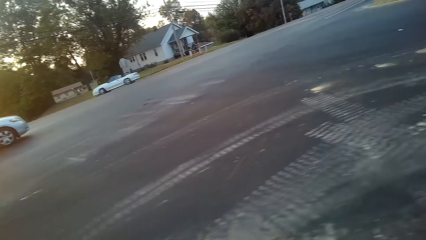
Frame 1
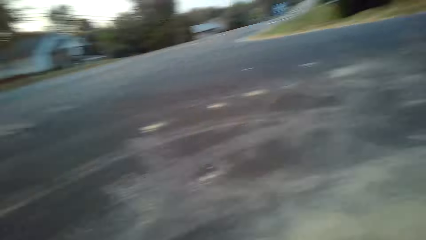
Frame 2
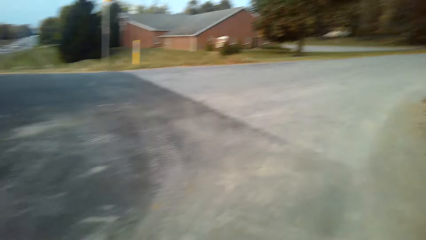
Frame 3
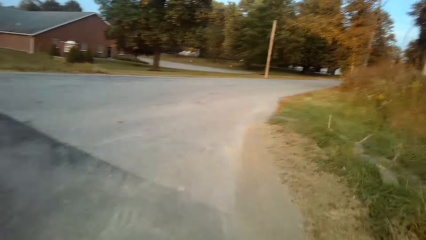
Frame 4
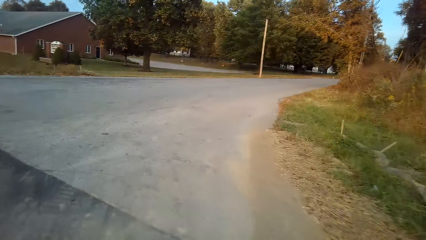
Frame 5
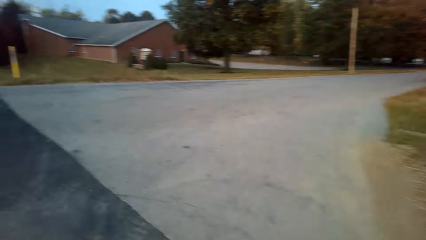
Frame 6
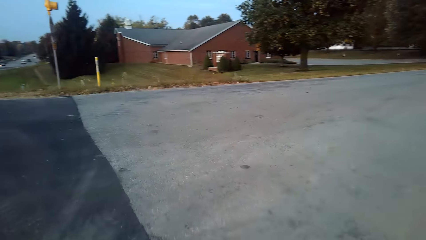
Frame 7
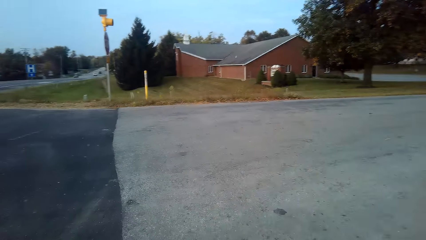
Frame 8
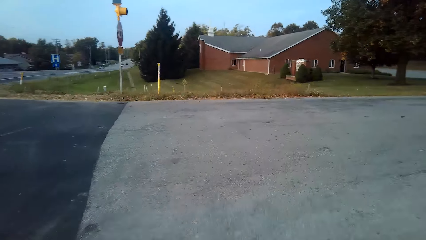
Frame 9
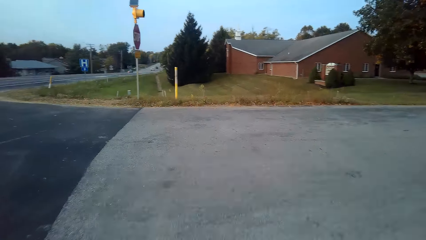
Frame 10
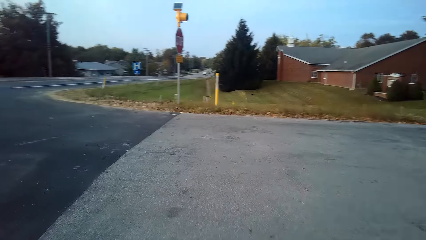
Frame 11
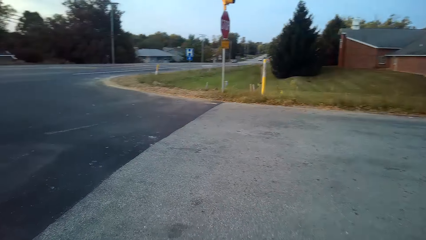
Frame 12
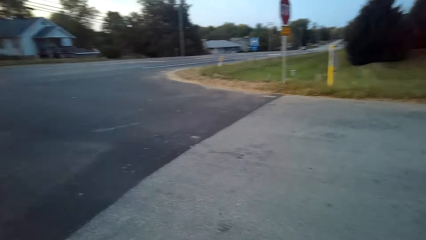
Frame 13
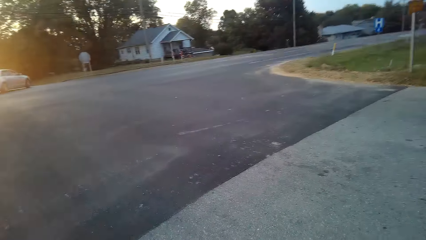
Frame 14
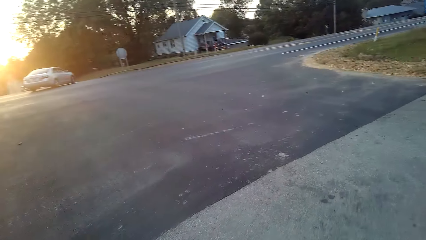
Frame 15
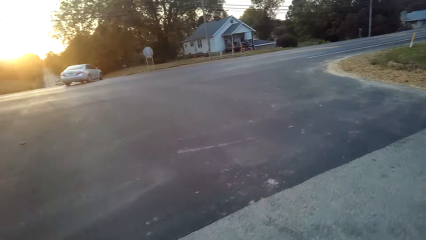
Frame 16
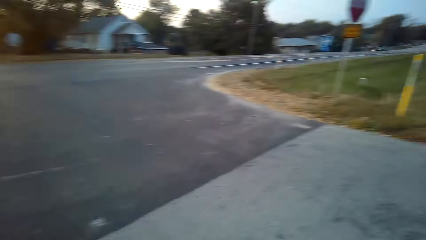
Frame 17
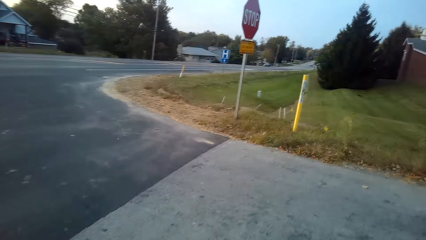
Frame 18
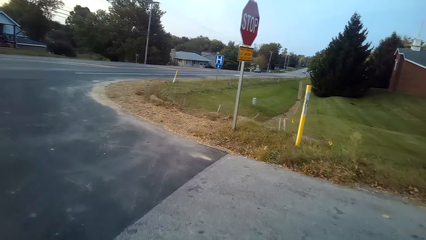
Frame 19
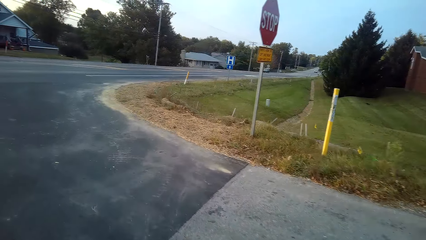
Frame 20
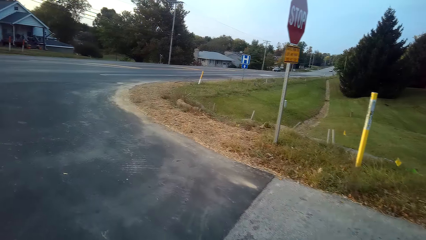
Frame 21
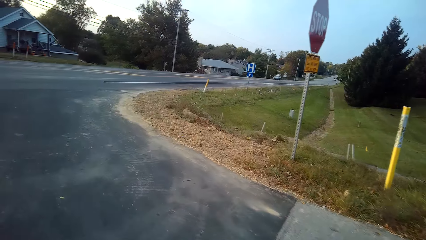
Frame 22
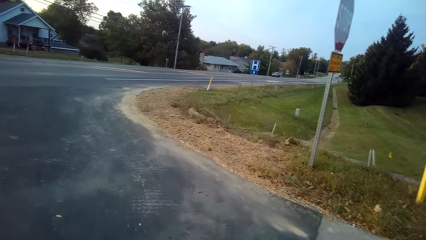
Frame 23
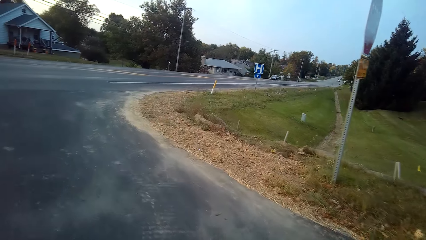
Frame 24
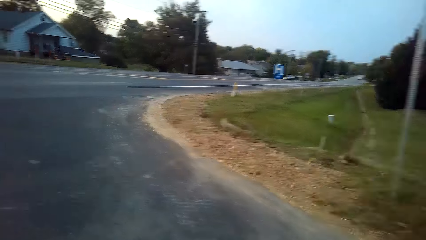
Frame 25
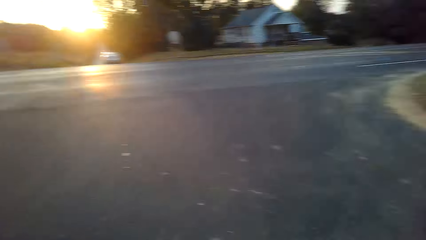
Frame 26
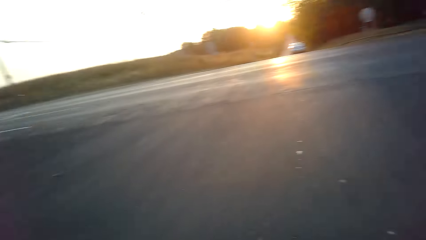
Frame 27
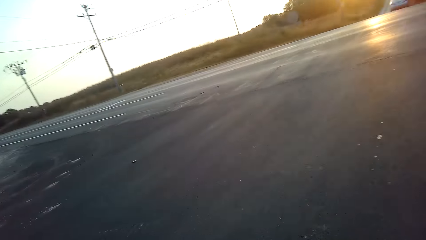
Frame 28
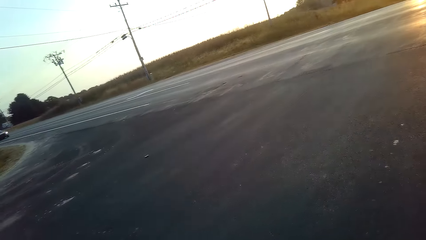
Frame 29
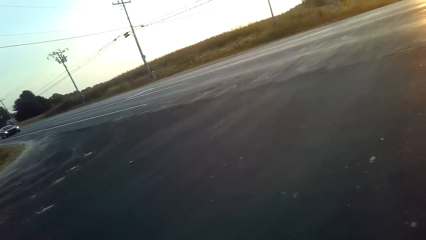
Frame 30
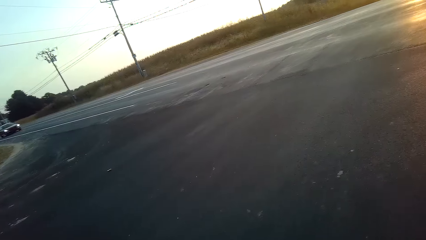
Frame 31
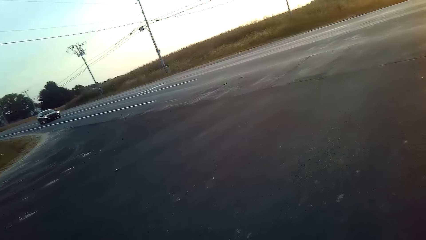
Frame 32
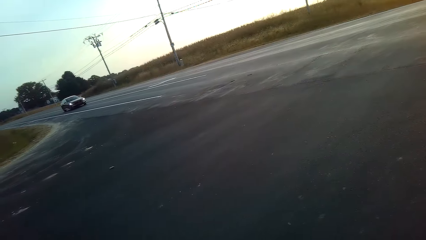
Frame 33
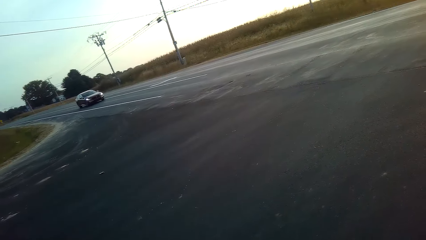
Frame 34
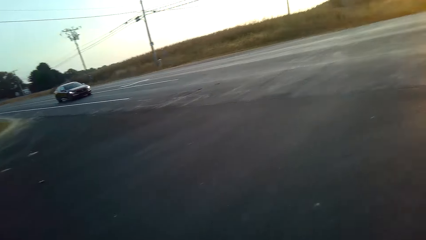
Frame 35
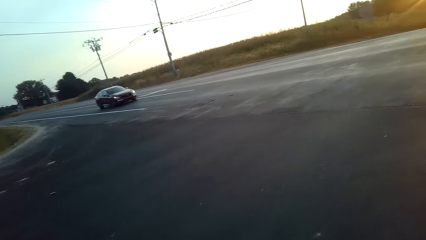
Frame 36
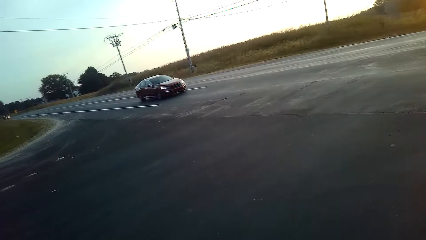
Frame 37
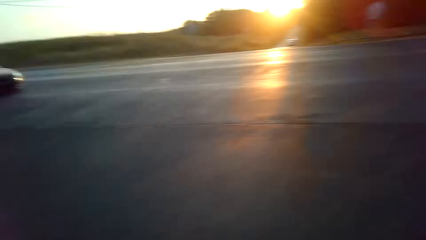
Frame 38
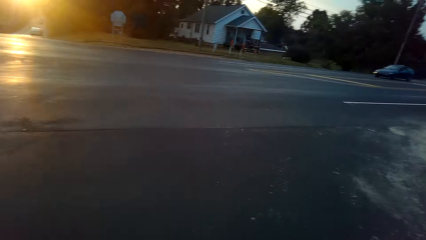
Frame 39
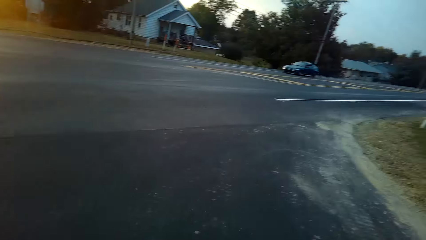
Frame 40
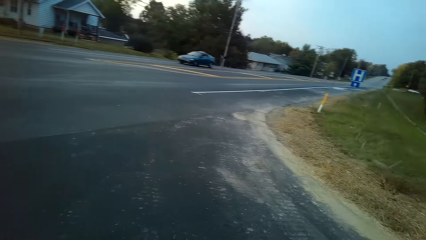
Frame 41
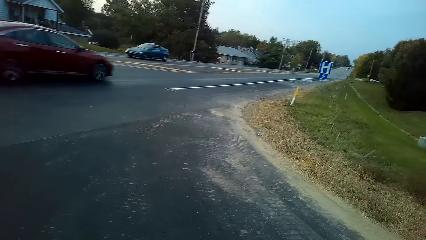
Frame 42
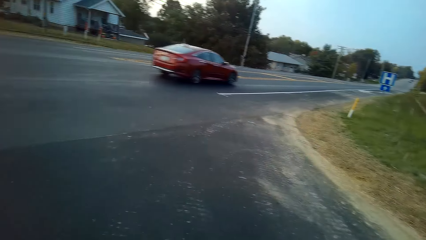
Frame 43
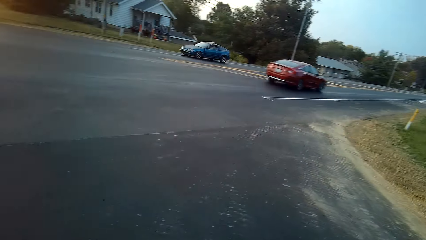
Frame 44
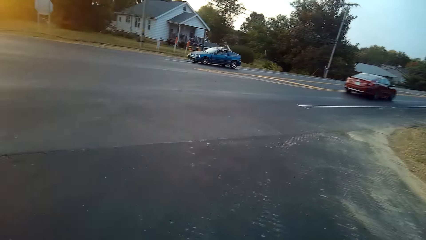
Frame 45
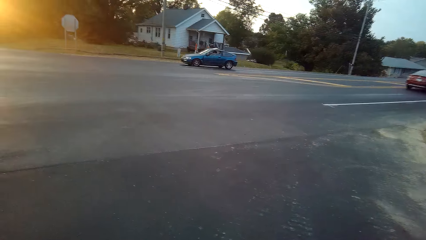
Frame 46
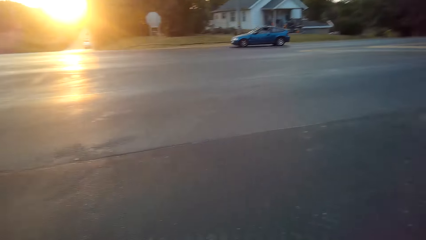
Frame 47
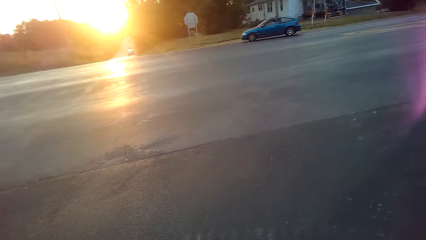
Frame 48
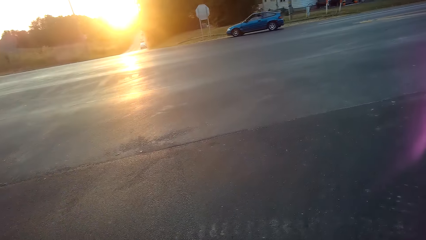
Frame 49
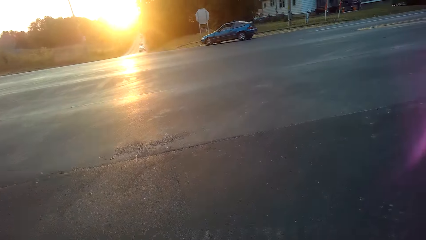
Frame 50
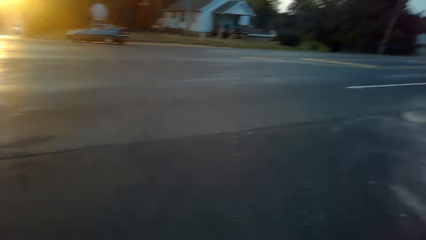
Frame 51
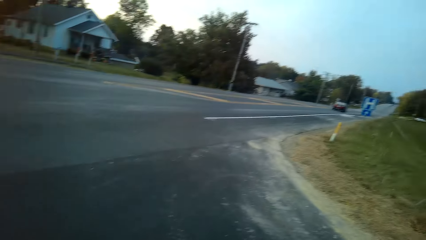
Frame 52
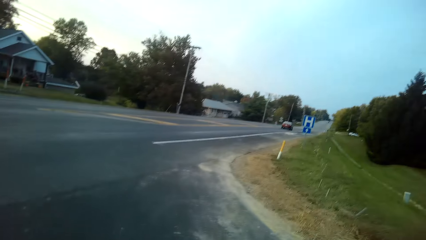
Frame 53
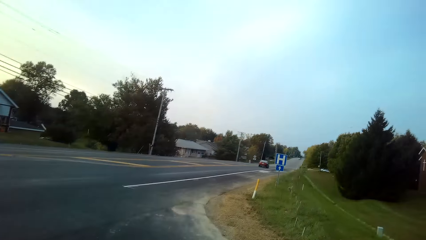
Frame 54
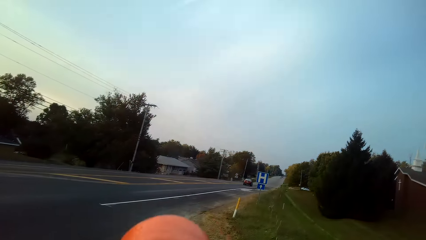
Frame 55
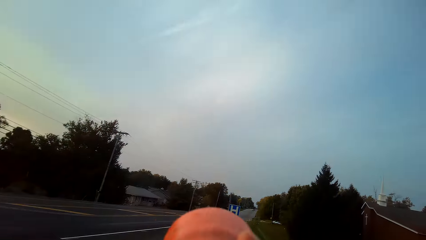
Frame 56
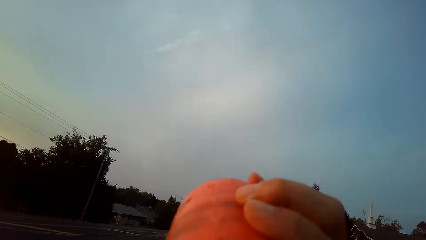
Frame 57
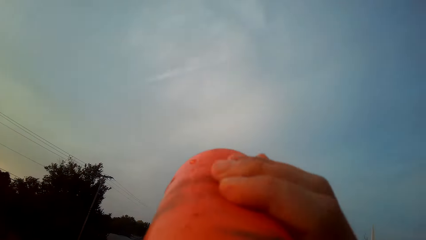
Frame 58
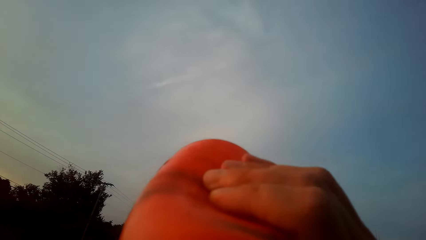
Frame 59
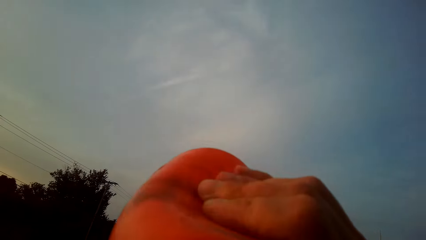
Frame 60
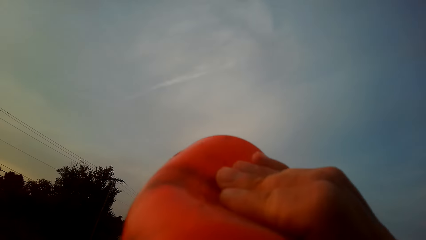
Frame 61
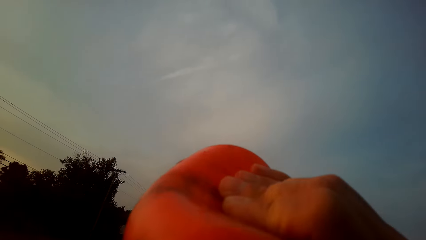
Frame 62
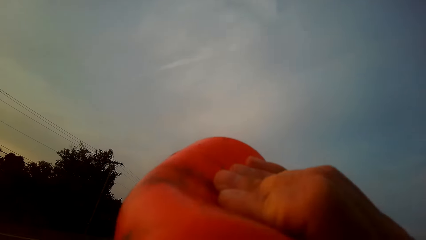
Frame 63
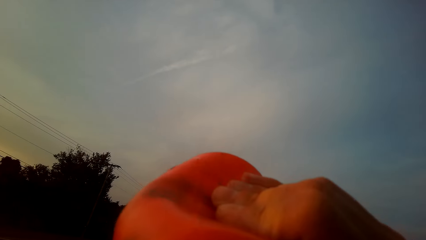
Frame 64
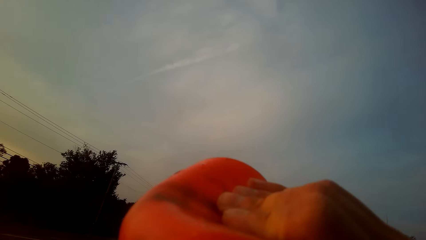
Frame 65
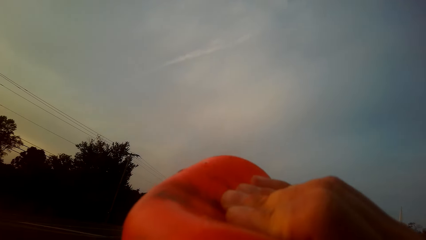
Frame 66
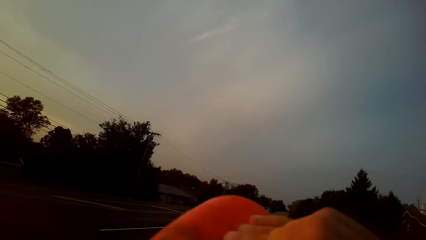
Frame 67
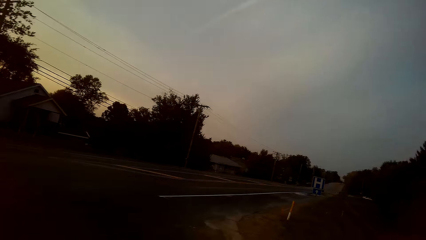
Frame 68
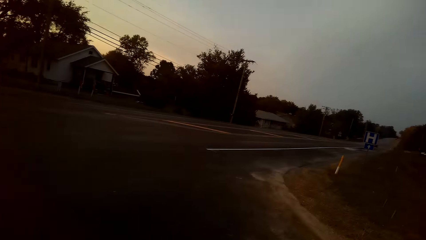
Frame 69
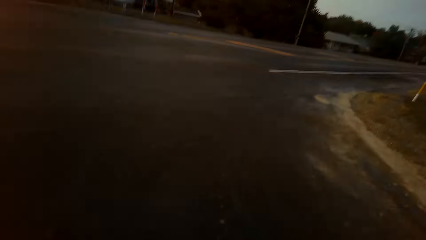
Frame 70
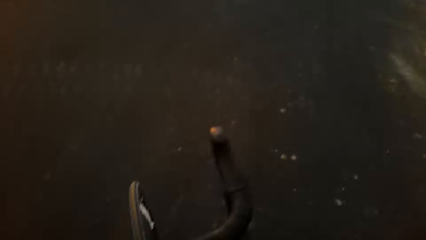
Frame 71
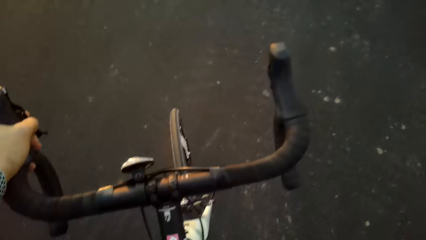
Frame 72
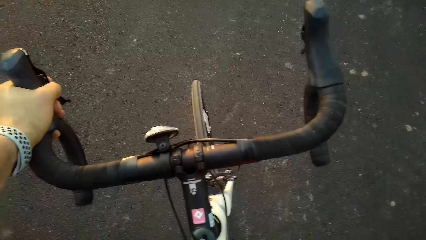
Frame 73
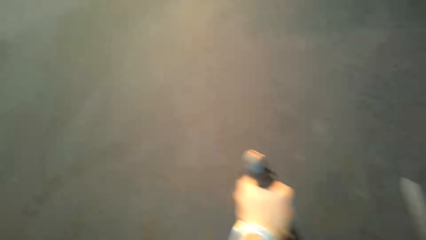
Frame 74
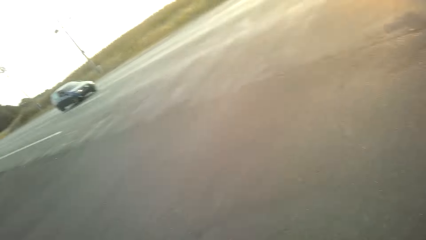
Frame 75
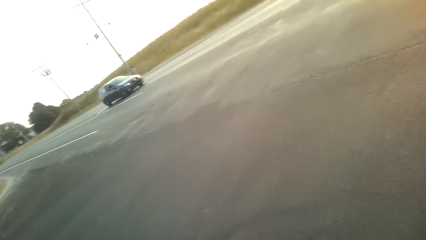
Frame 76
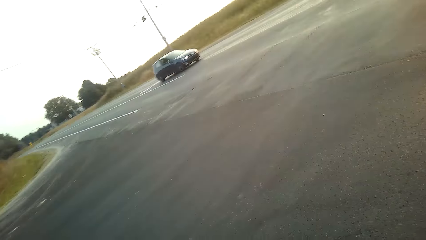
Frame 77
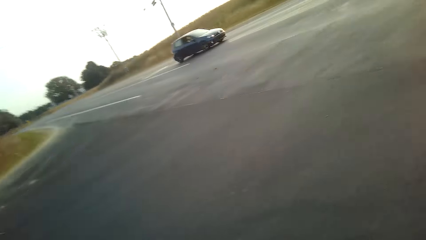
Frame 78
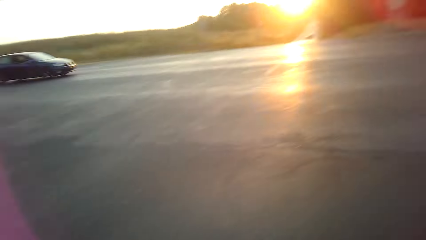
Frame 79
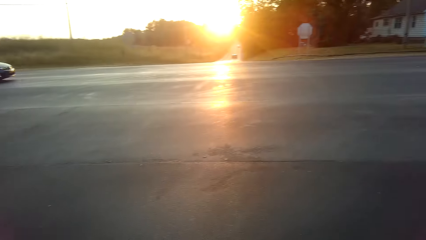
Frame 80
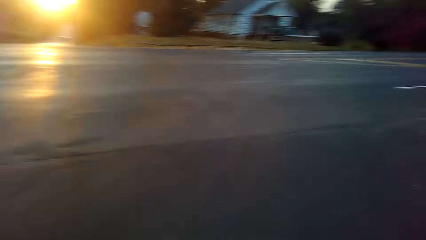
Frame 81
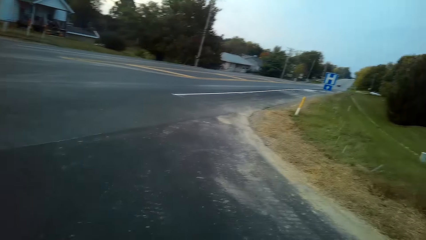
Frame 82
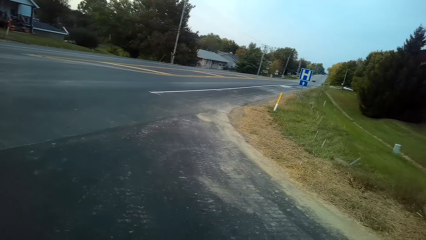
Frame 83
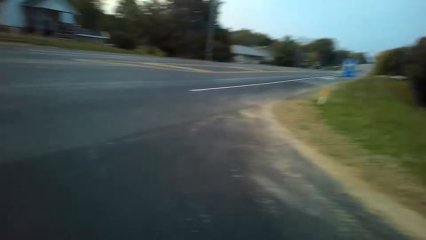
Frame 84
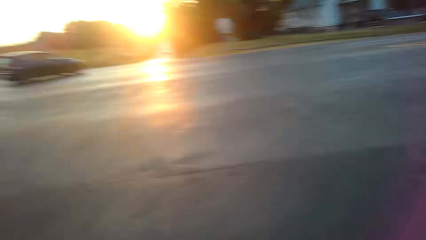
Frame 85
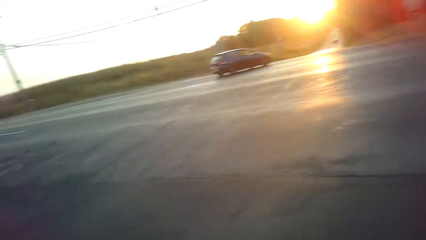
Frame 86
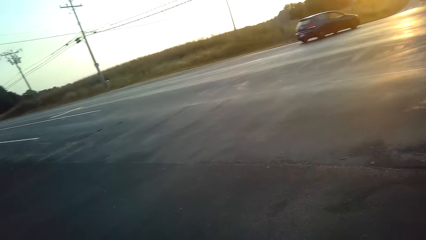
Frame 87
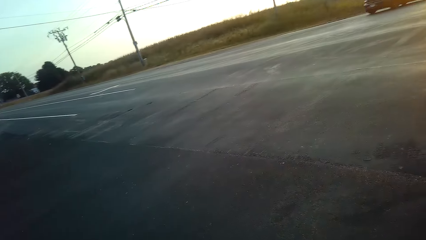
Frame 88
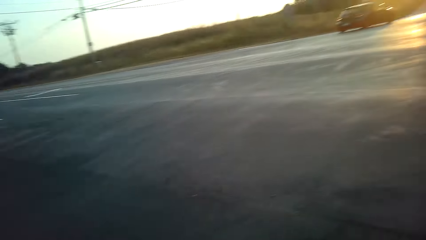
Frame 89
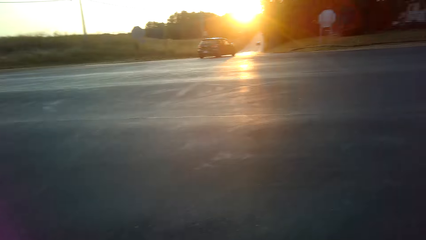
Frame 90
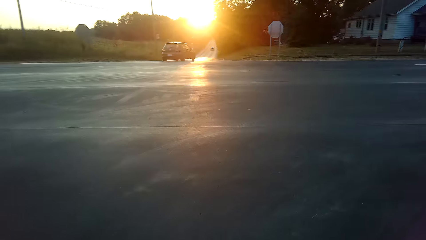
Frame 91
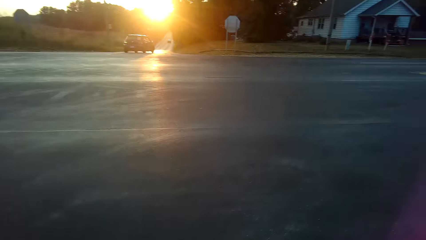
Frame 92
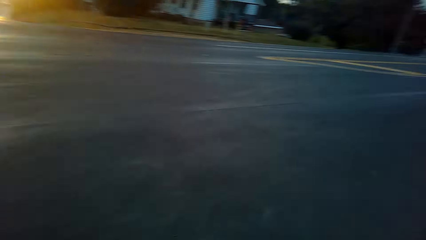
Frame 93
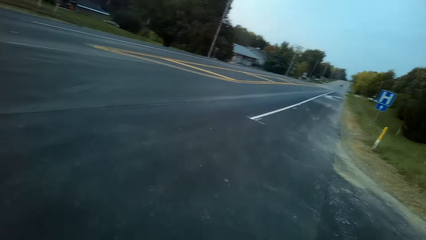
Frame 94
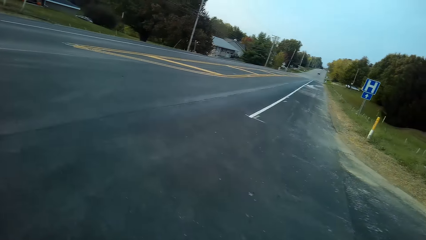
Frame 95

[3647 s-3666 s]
The camera wearer looks around. They raise a bottle. They drink water. They lower the bottle. They look around.
